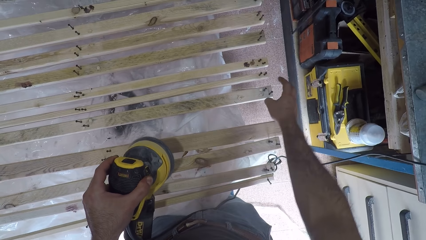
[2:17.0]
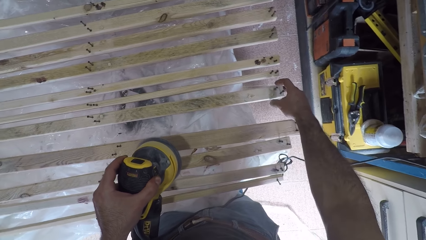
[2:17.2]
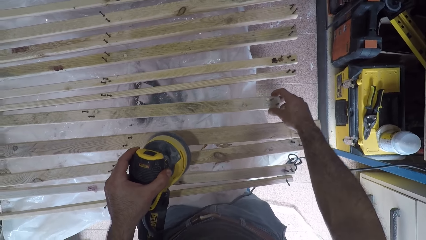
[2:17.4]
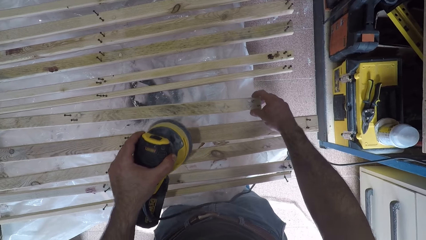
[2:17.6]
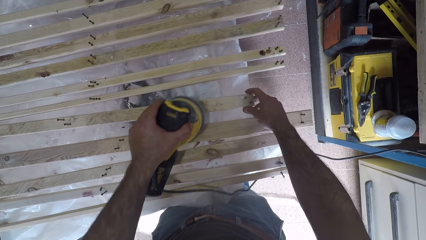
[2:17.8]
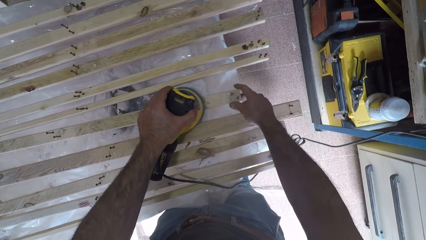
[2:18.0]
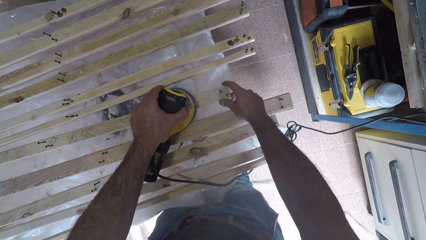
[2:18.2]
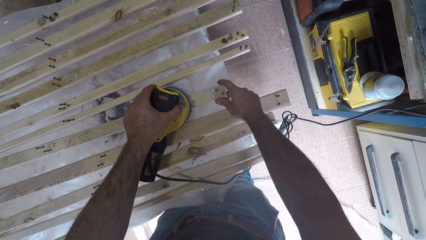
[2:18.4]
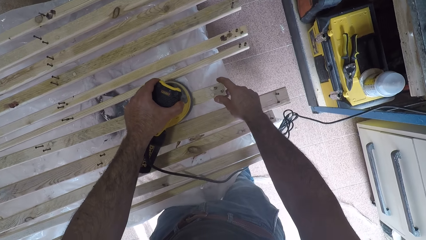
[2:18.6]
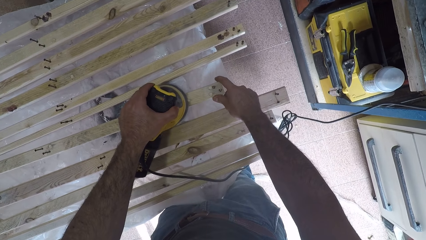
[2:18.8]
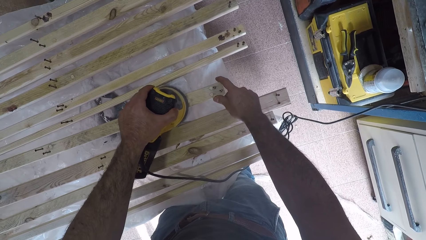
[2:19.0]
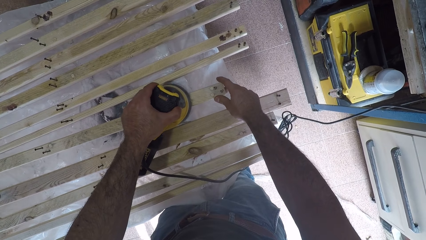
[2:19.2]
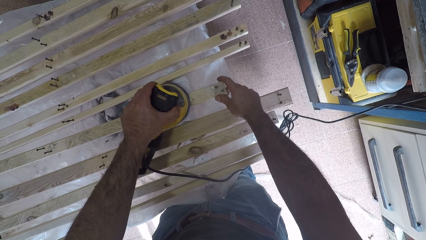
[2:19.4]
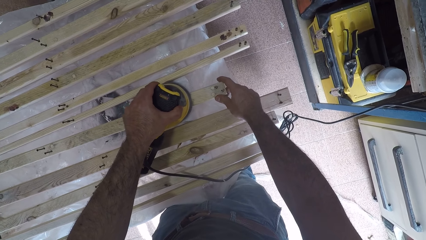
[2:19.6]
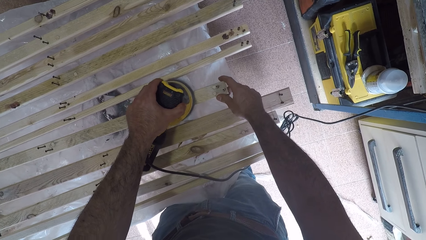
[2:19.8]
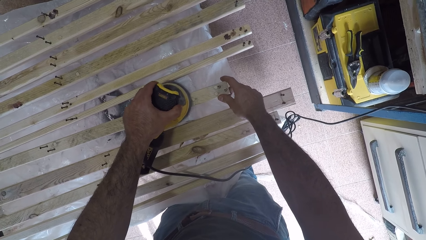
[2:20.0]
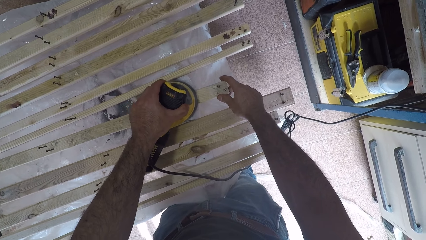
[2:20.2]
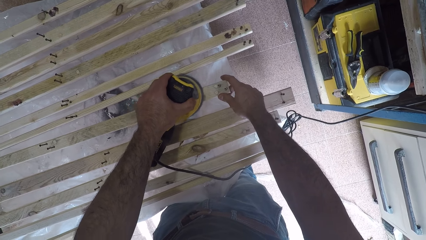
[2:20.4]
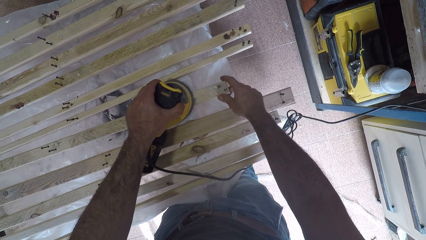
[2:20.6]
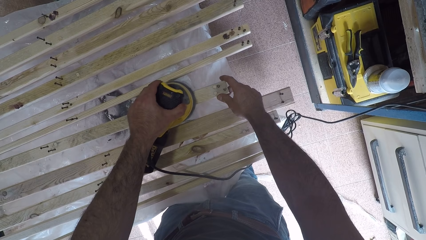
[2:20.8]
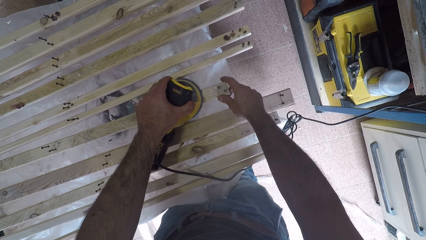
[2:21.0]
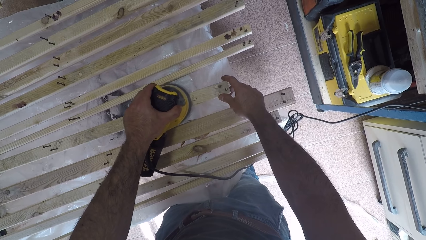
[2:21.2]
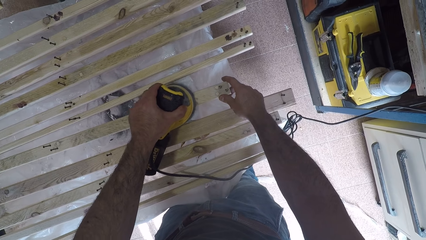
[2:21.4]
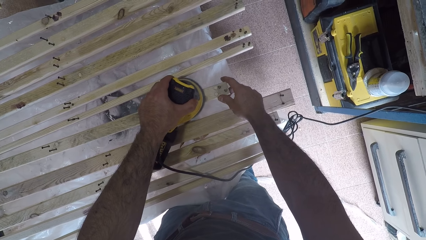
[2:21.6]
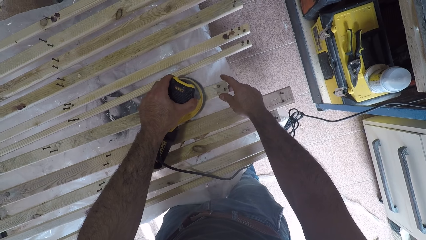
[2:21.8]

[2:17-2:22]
The camera wearer moves the fourth wood plank to the left. They brush the fourth wood plank with the brush oscillating tool. They pull another piece of wood closer.

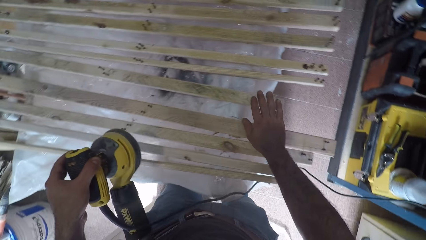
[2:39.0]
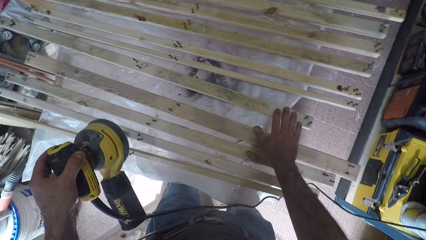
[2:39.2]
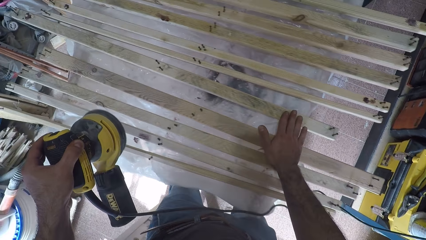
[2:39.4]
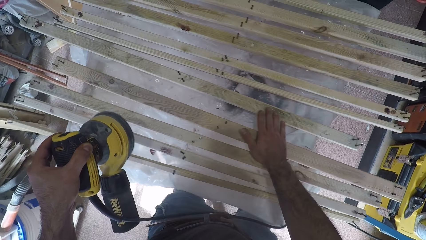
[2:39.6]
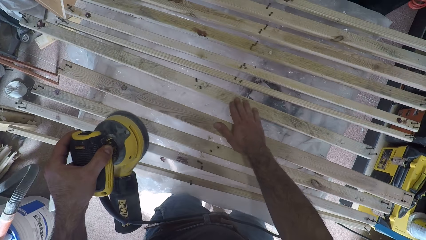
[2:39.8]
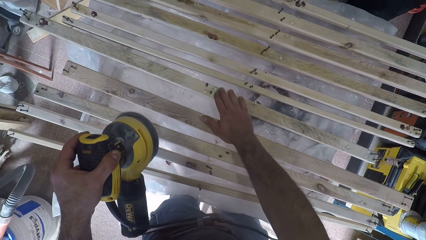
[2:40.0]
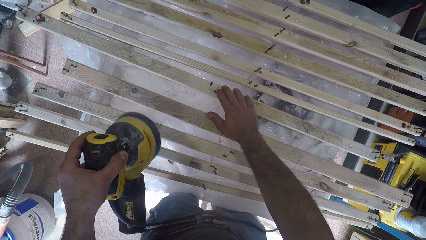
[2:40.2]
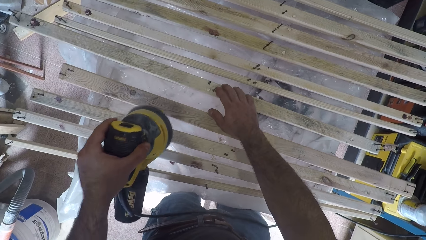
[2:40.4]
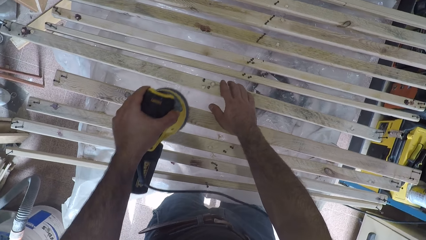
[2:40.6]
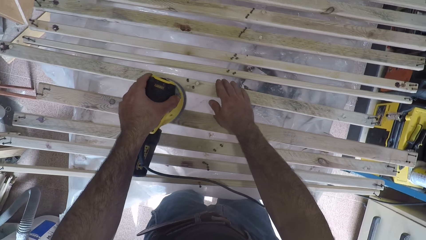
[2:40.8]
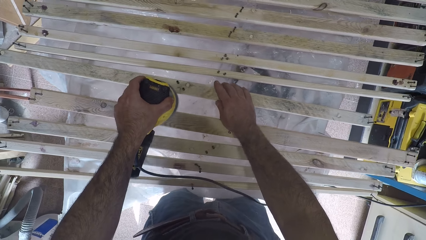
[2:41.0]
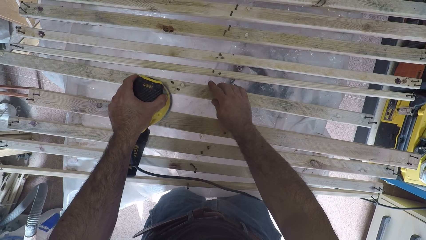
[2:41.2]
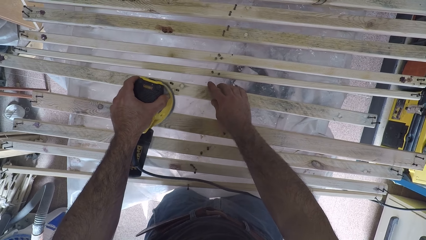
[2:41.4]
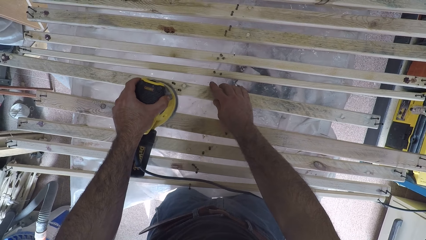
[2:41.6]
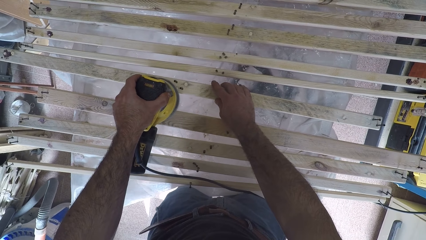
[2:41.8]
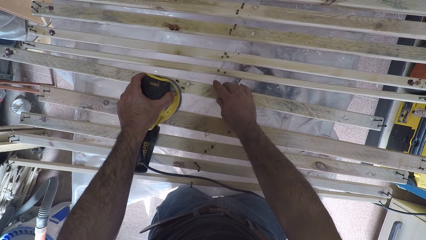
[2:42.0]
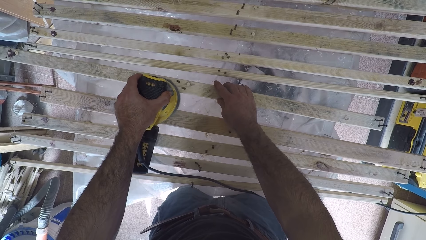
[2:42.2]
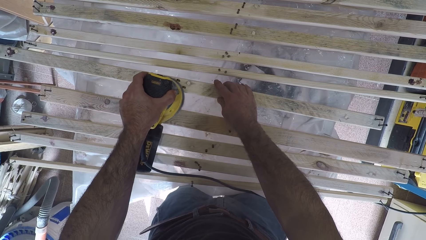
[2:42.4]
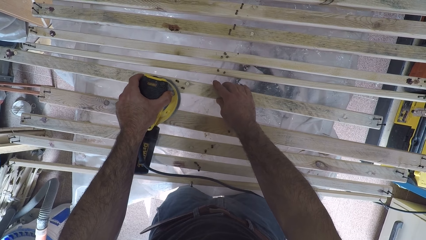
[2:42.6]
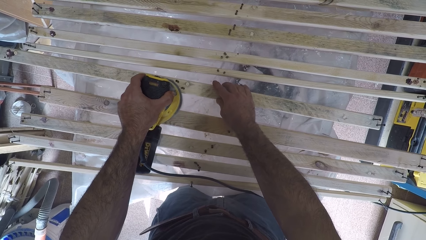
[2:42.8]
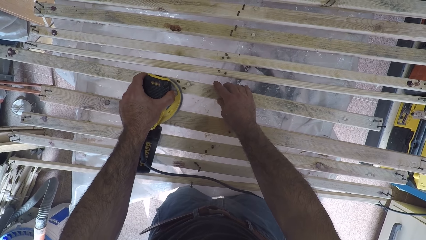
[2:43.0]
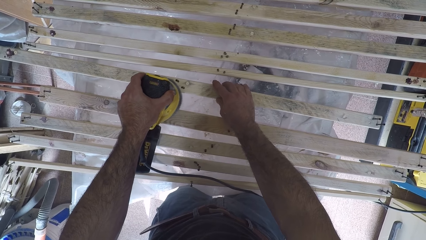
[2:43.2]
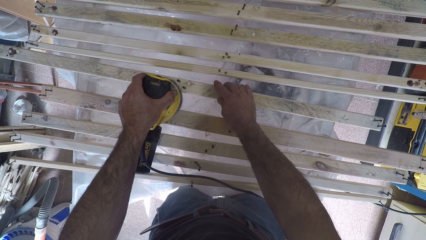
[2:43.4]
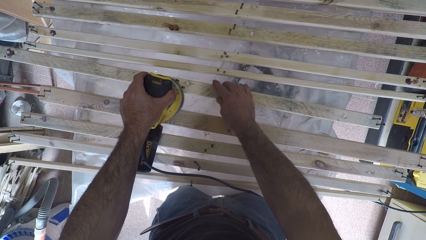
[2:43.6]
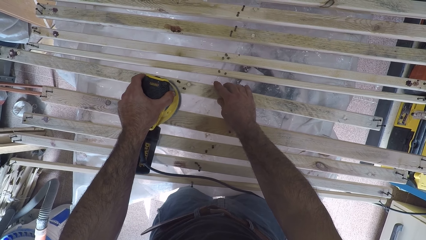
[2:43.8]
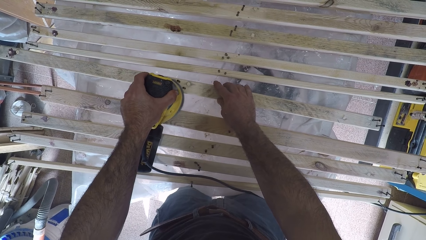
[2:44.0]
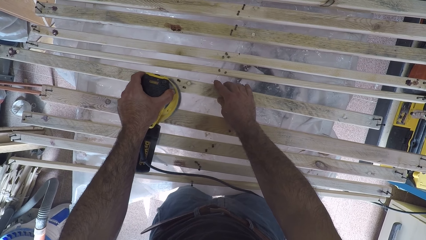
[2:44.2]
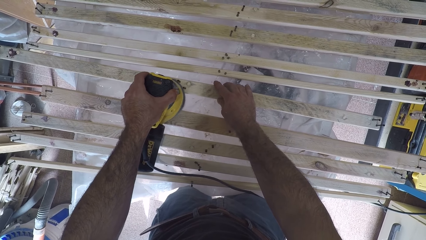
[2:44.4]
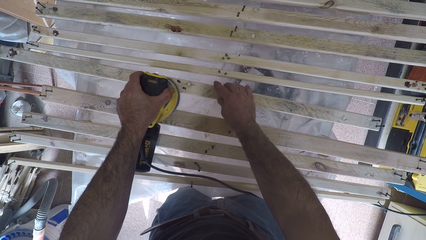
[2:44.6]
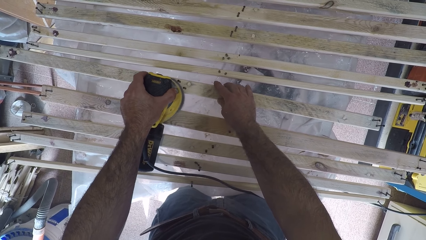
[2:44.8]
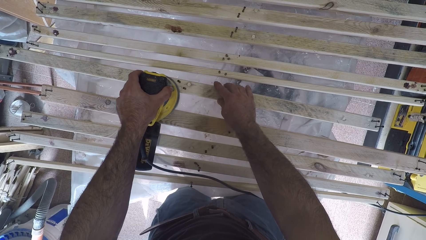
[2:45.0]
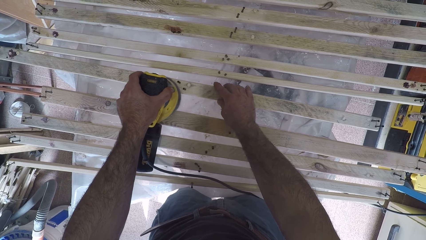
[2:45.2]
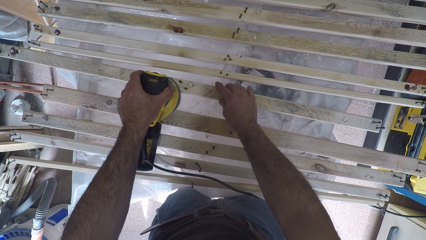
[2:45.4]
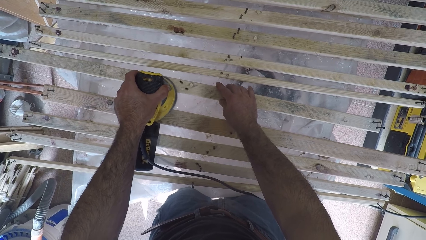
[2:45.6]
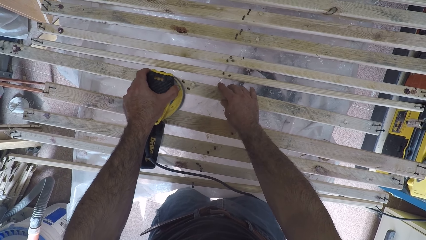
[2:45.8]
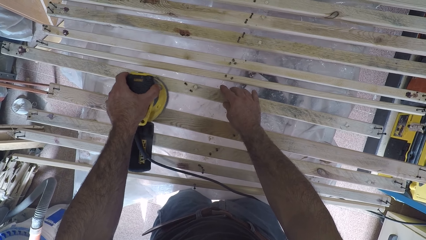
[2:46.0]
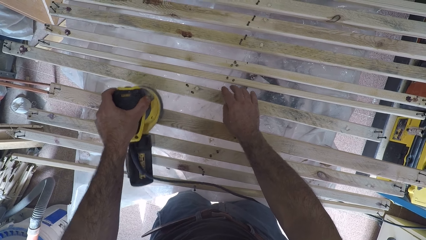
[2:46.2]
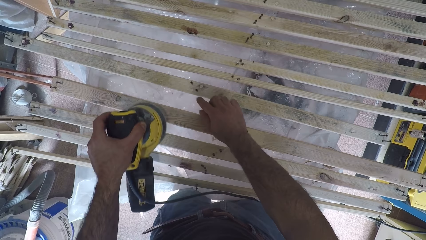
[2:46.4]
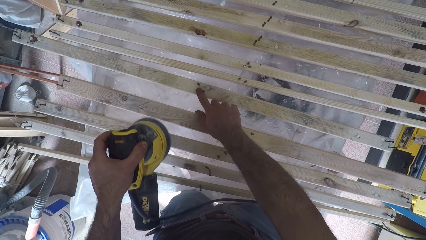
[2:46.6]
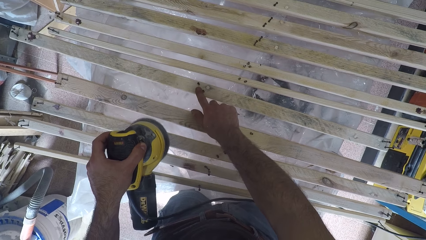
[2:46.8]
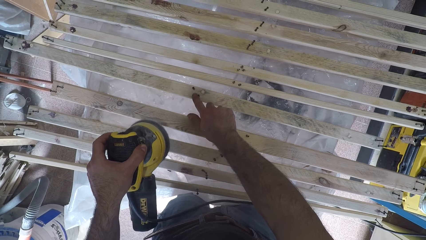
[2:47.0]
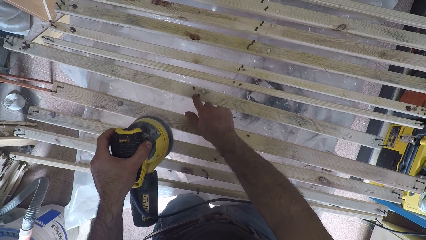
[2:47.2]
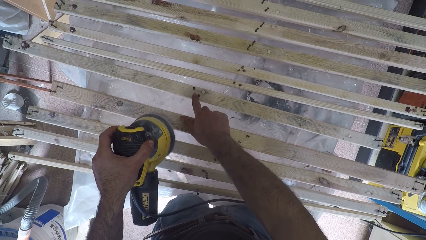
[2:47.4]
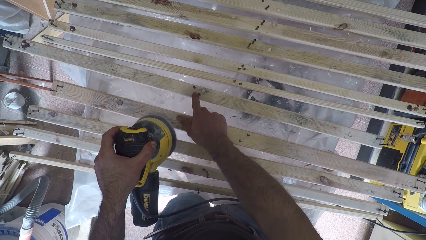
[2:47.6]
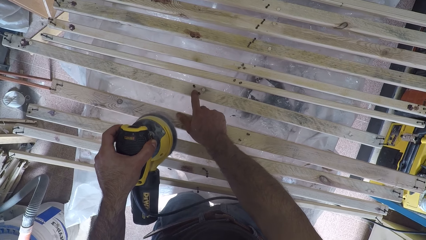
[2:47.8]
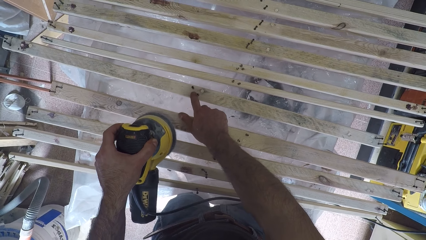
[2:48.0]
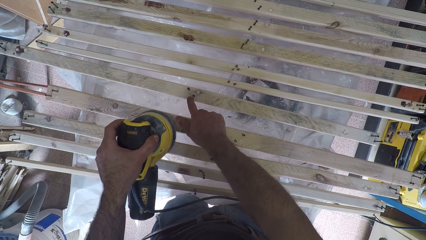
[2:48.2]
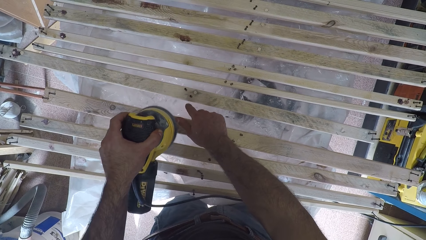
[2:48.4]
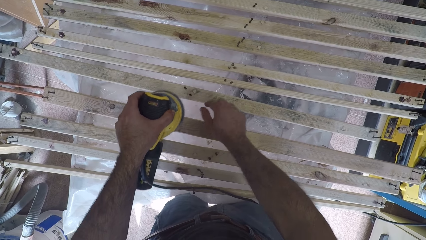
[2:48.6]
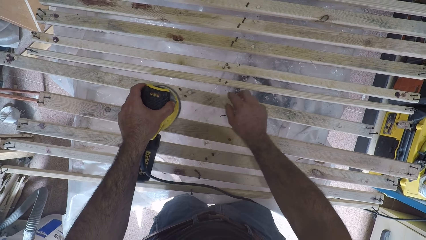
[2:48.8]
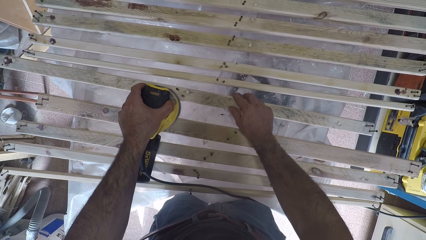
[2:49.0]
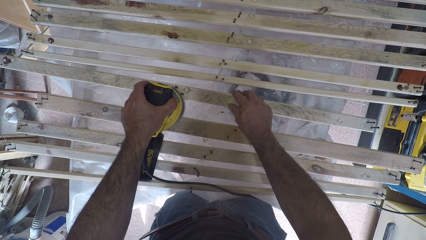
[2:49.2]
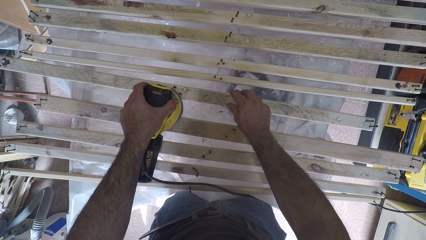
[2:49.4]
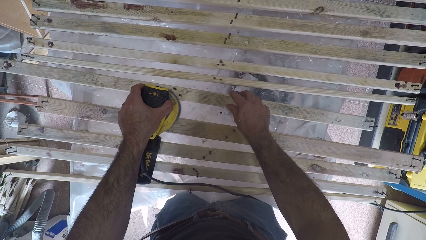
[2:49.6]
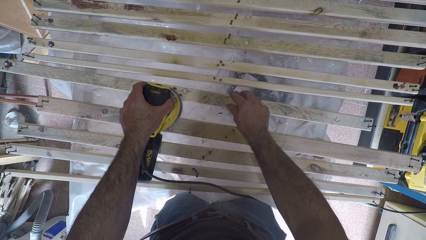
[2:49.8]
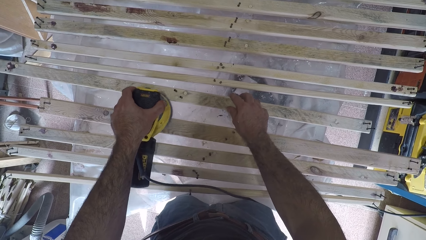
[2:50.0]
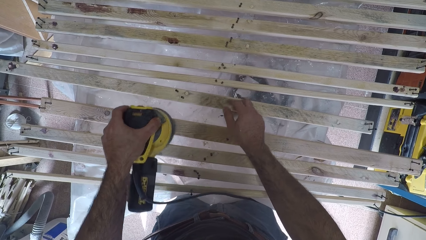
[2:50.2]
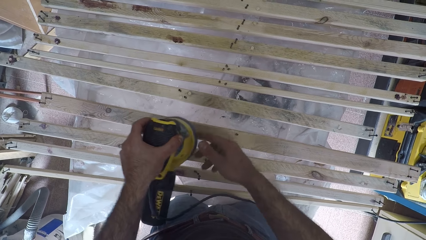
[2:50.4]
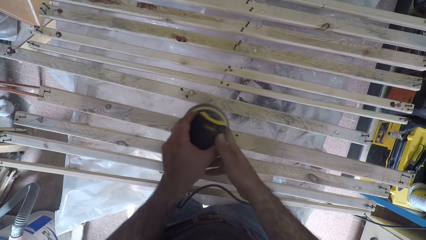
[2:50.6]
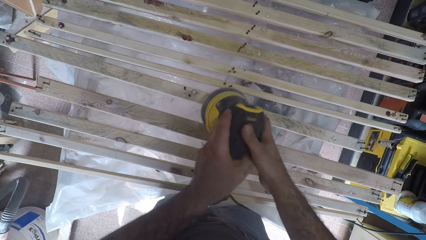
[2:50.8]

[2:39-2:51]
The camera wearer touches the surface of the fourth wood plank with his right hand. He walks beside the table. He continues to brush the fourth wood plank with the brush oscillating tool. He touches the surface of the fourth wood plank with his right index finger. He continues to brush the fourth wood plank with the brush oscillating tool. He switches the brush oscillating tool from his left hand to his right hand.
